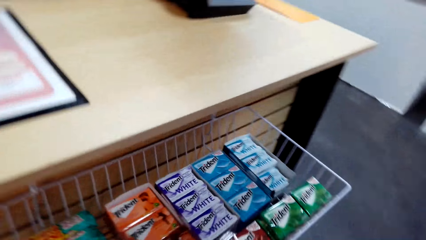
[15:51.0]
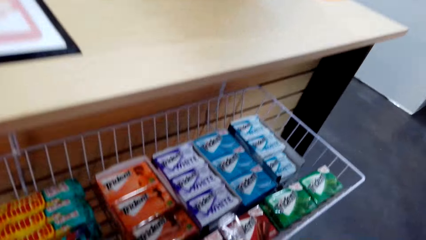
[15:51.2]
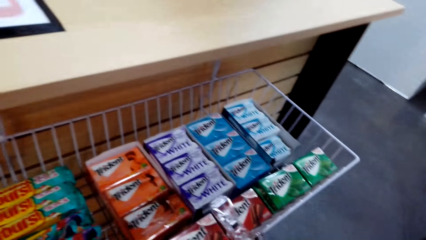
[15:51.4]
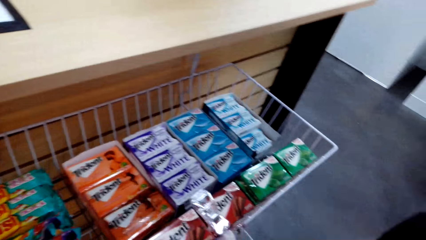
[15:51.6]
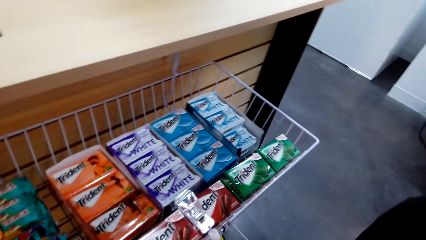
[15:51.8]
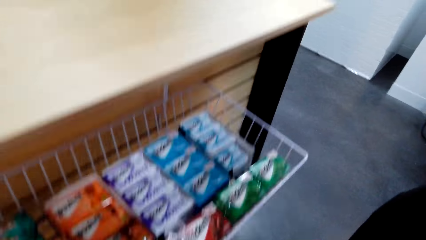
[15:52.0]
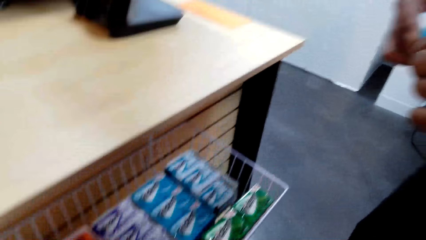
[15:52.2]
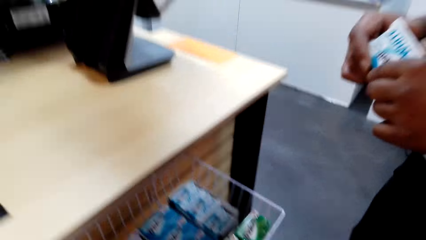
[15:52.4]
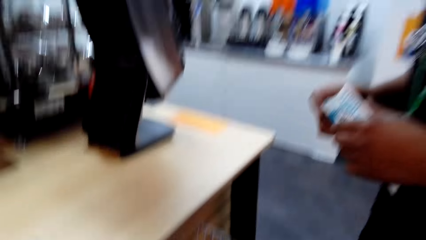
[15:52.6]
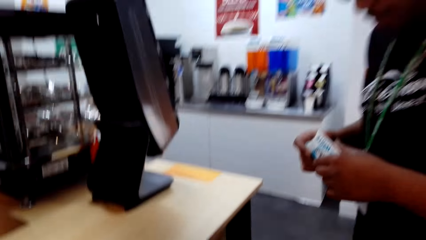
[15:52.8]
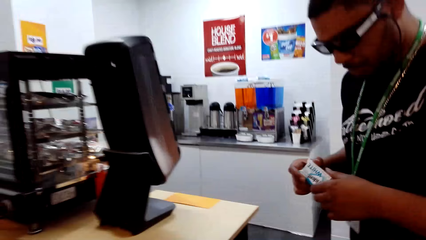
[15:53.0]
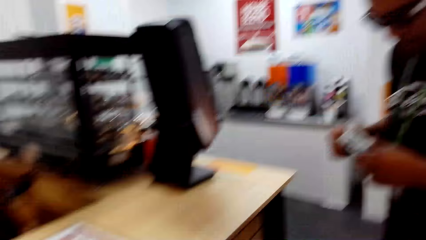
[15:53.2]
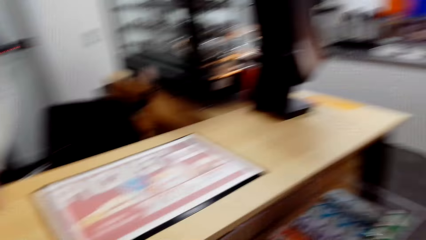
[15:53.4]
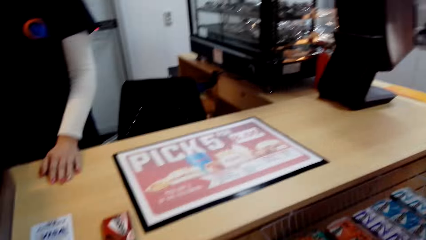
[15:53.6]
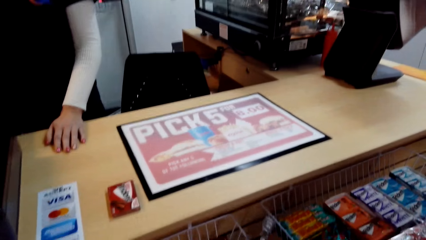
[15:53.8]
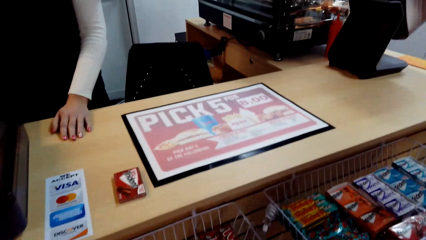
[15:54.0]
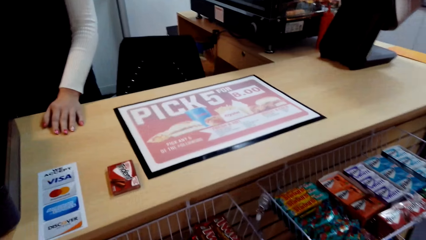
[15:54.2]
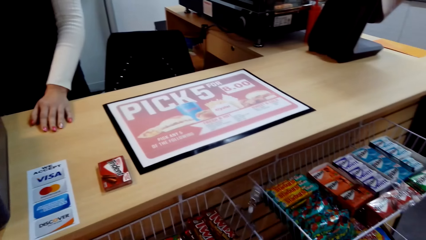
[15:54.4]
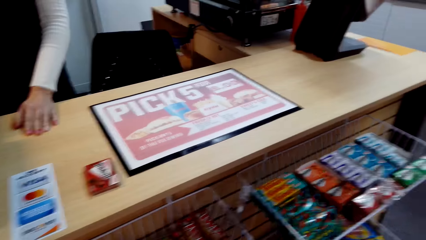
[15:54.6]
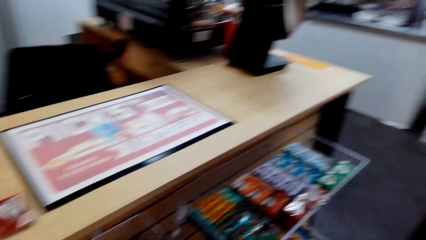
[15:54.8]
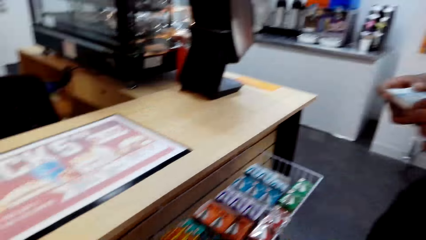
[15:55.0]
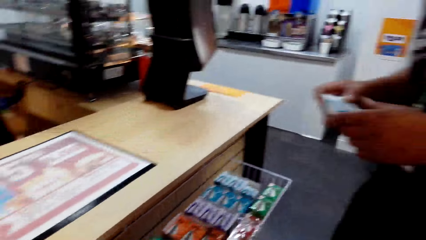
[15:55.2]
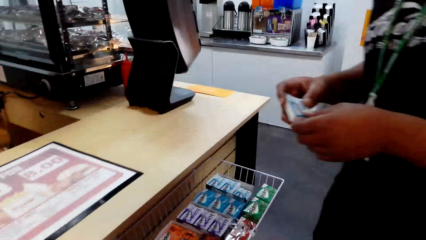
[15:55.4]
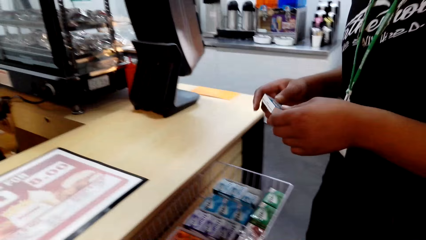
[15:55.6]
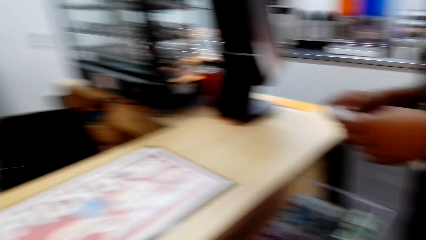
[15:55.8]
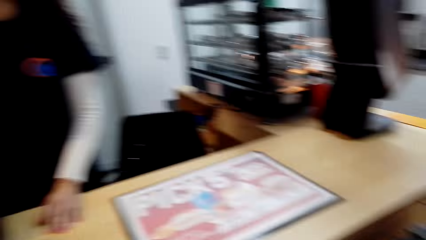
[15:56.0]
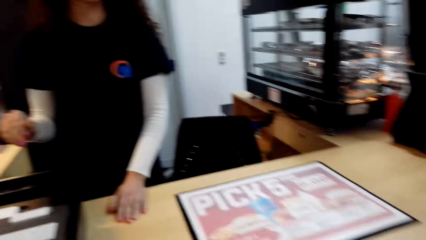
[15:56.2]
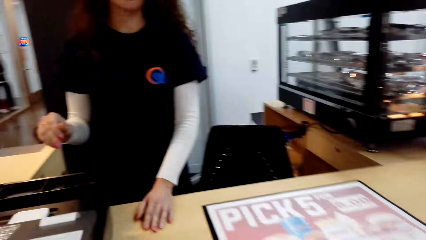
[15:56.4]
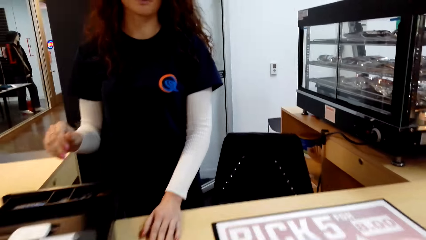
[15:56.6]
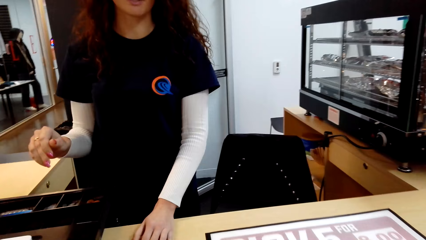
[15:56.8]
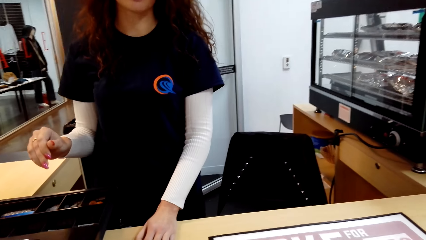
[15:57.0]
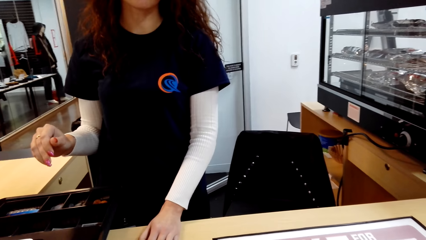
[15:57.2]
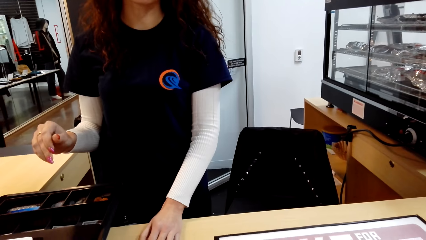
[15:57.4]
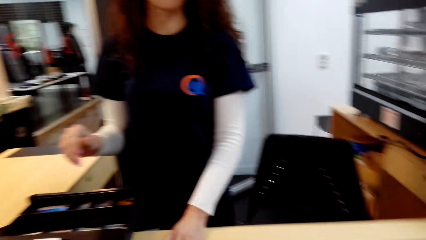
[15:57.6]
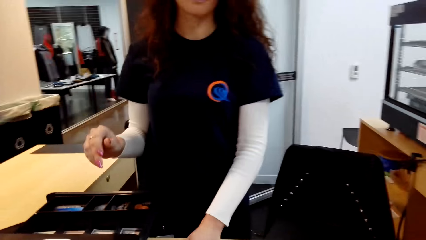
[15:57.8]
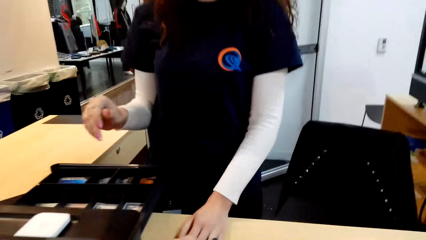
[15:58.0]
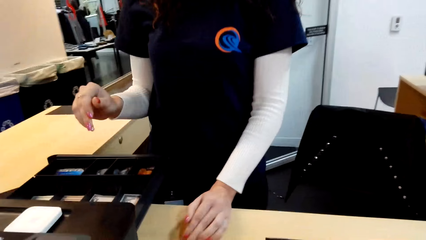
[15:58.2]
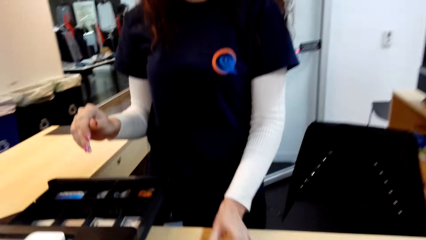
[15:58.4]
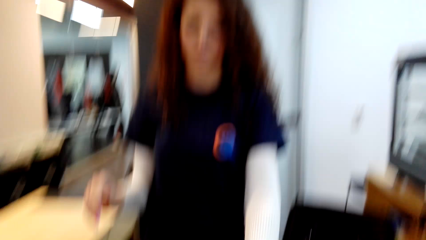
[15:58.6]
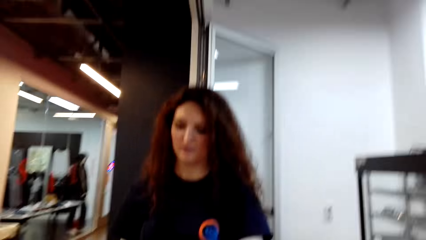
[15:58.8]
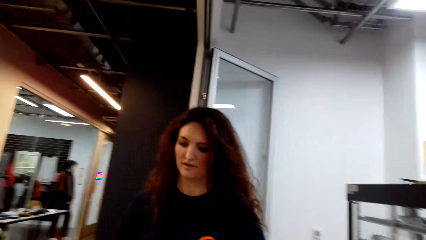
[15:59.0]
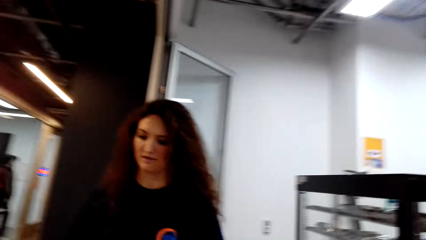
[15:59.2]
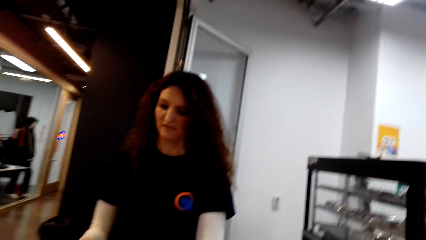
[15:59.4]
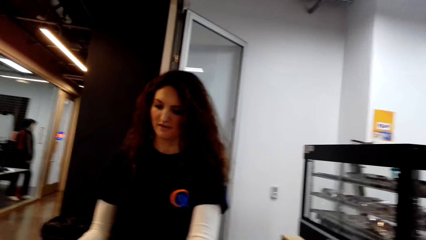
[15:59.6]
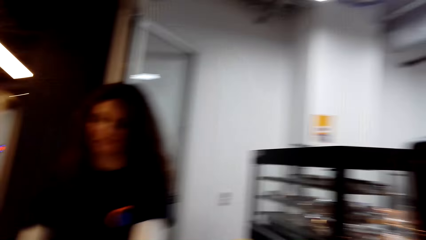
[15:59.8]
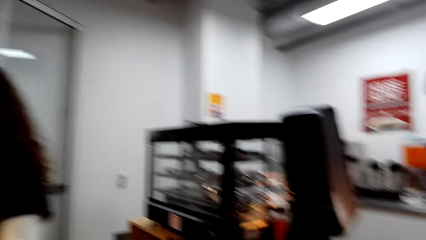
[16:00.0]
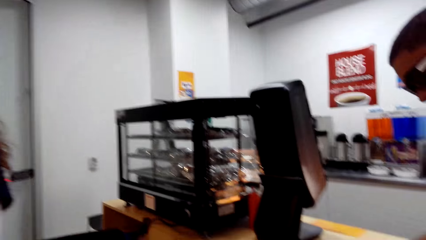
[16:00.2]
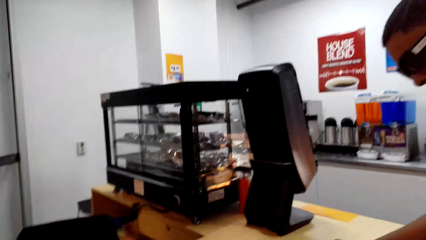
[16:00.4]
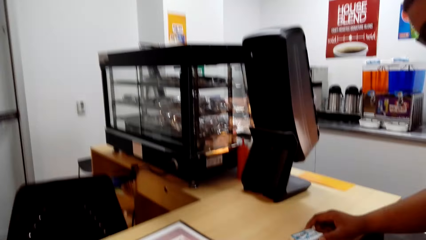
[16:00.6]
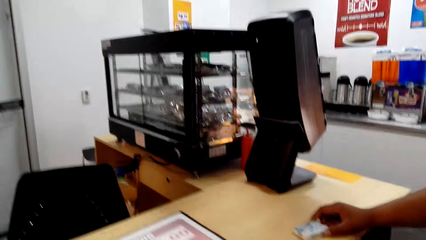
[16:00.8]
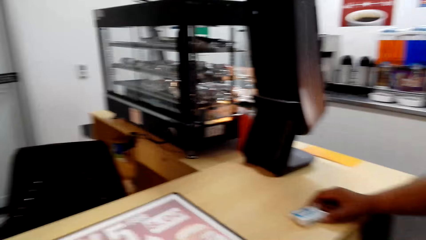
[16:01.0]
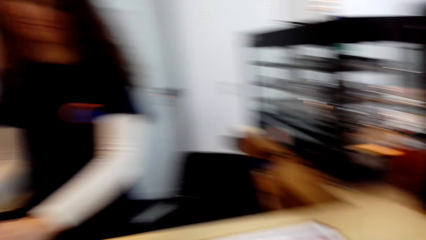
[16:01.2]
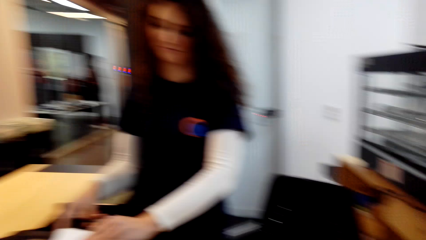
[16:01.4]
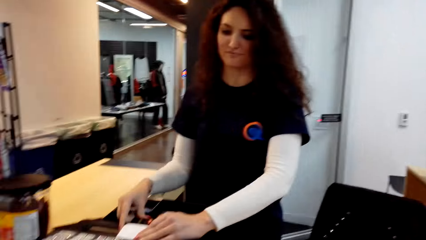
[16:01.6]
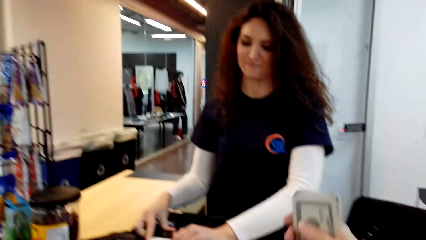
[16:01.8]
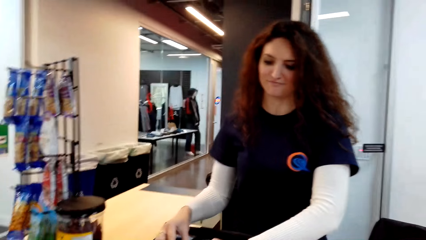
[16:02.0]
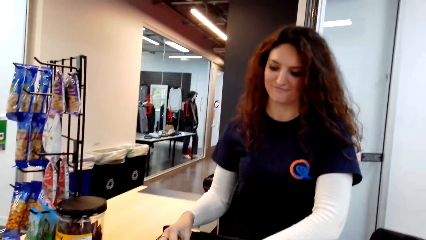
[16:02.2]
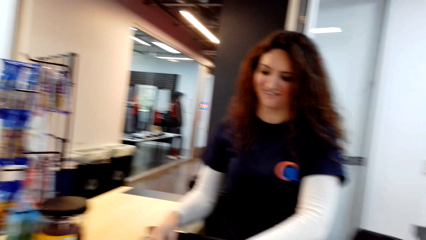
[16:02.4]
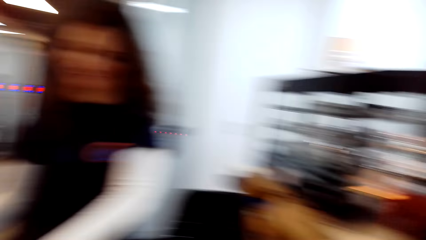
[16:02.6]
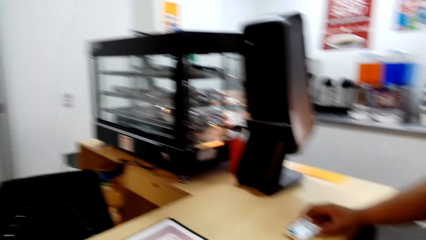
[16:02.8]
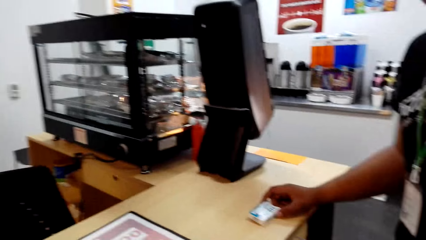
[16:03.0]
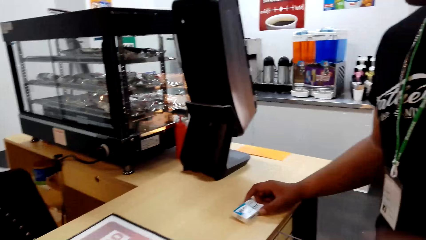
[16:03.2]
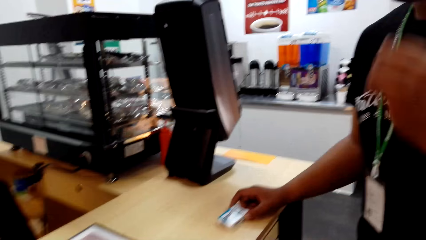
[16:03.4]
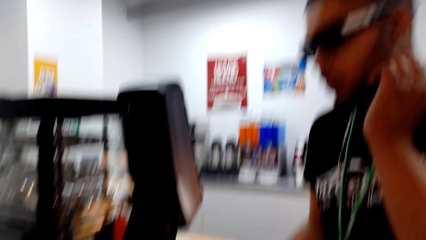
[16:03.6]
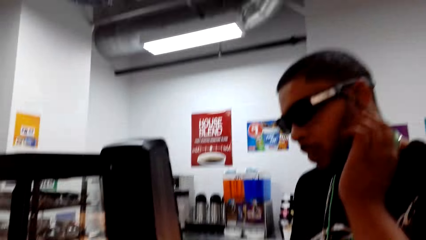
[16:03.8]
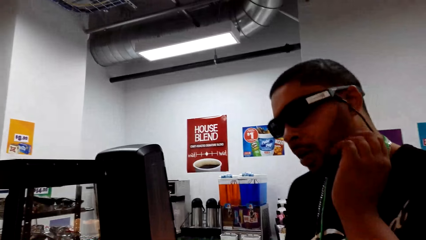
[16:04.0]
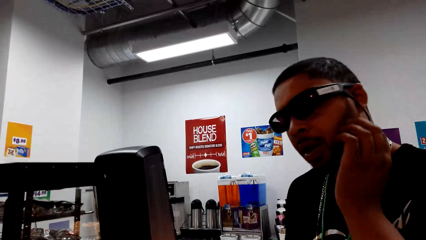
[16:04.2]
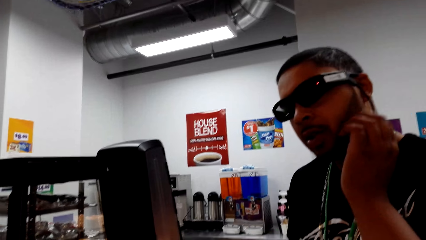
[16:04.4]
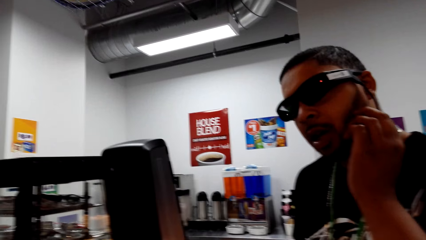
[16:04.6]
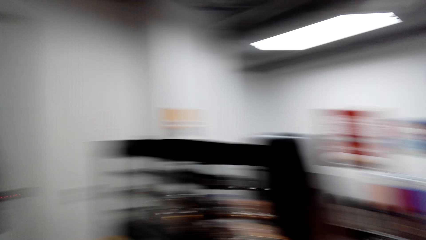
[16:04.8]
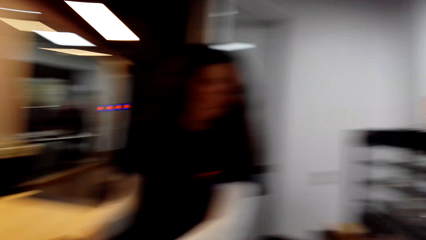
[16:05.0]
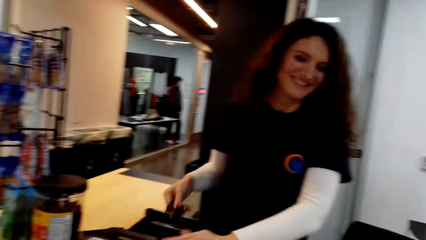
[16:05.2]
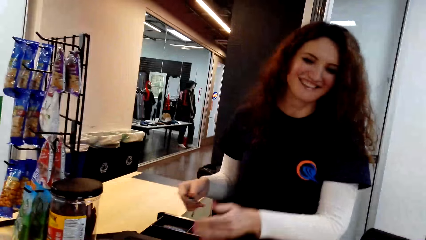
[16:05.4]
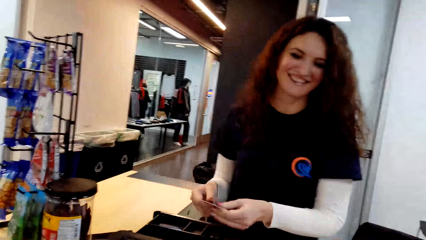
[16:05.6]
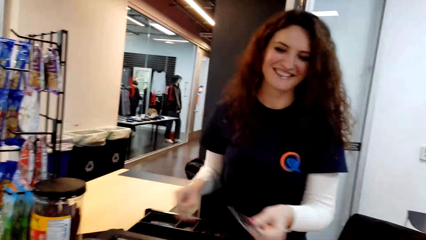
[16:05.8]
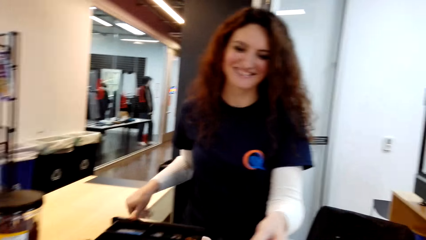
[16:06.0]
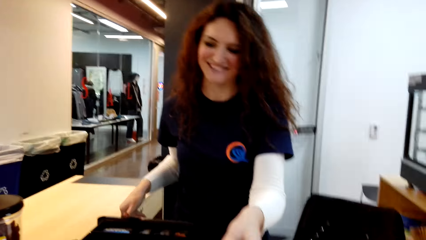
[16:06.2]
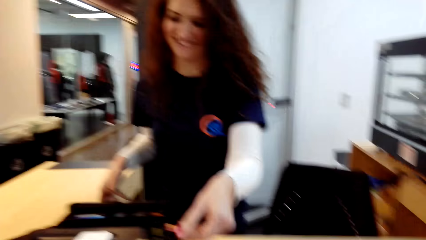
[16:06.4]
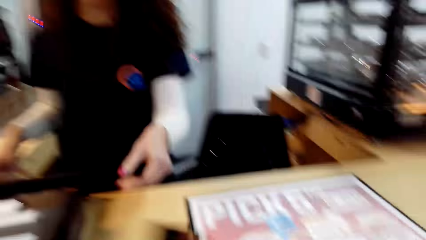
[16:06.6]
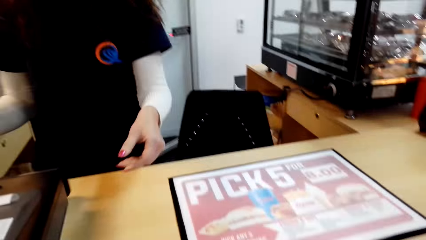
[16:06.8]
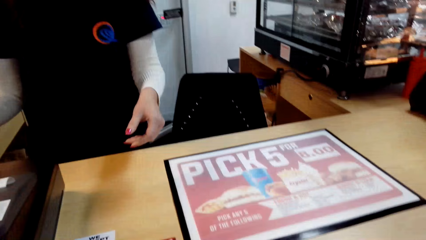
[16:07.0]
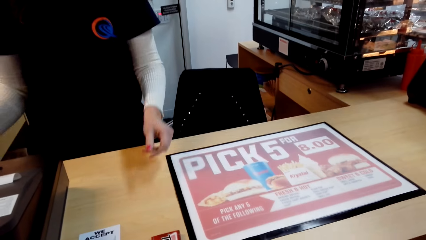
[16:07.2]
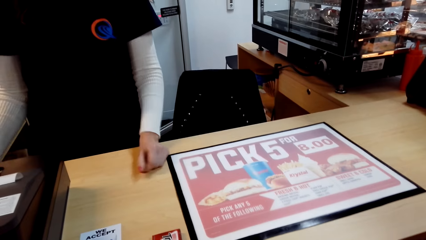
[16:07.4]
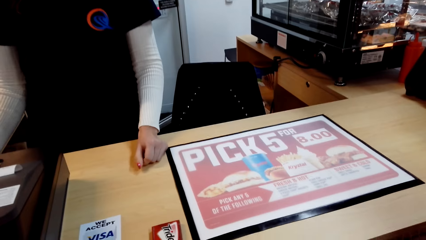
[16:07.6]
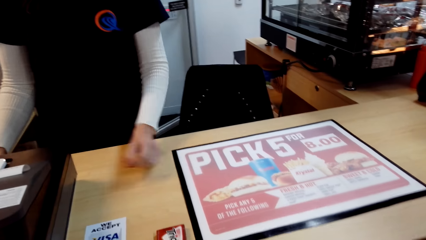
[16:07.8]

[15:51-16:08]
The camera wearer dialogues to a person. They look around. They dialogue to the person. A cashier dialogues to the camera wearer. A man scratches the face. The camera wearer dialogues to the person. The cashier dialogues to the camera wearer. A woman gives the camera wearer a smart card.
